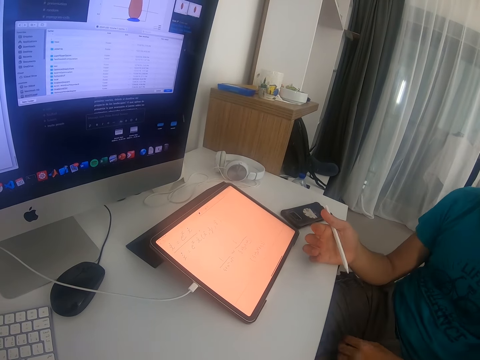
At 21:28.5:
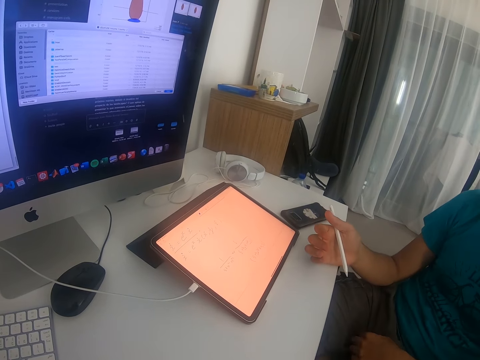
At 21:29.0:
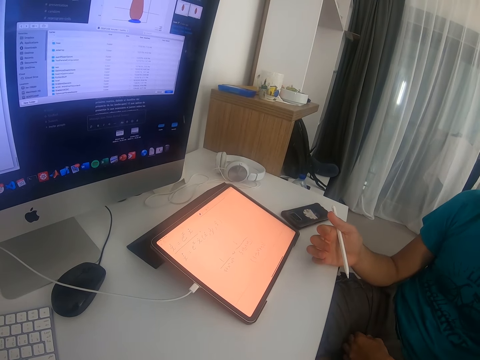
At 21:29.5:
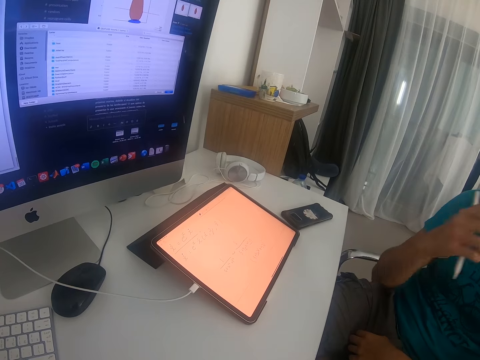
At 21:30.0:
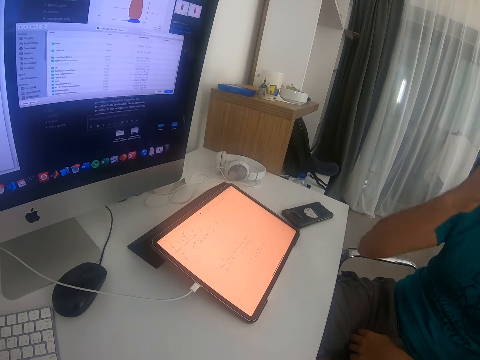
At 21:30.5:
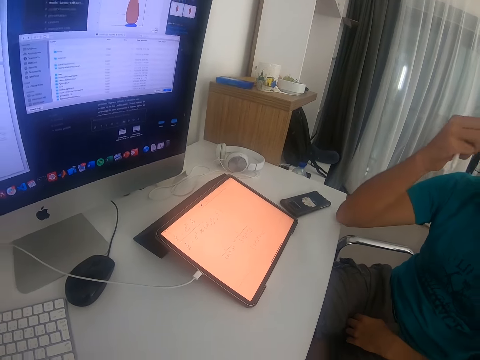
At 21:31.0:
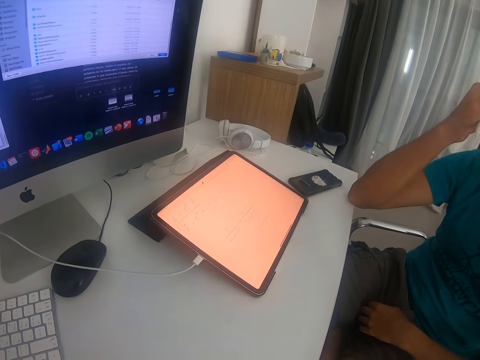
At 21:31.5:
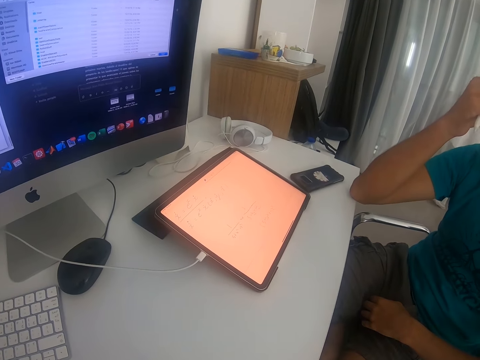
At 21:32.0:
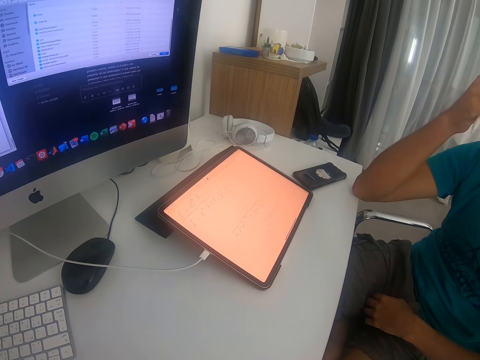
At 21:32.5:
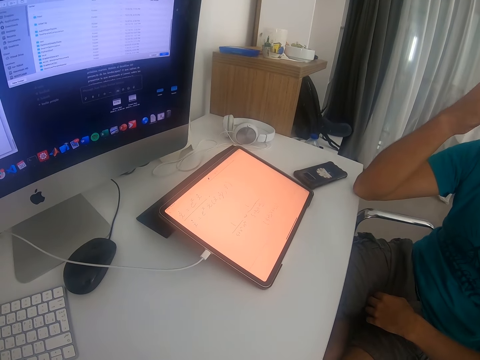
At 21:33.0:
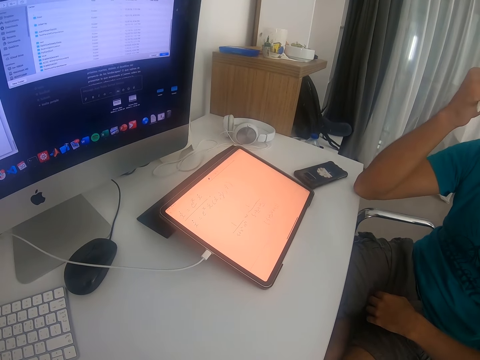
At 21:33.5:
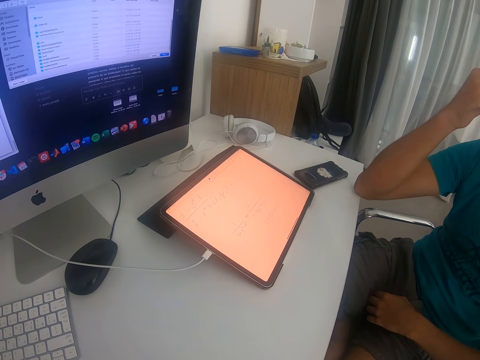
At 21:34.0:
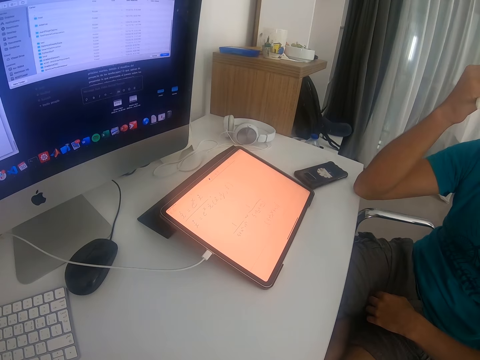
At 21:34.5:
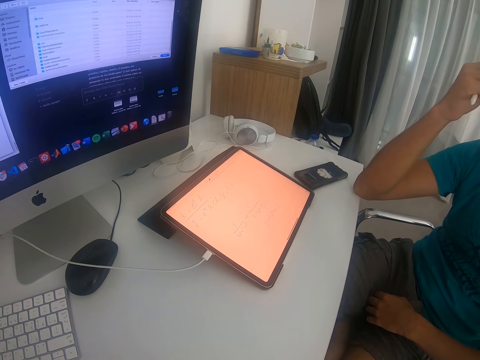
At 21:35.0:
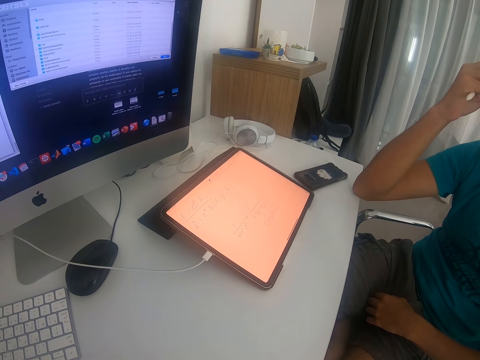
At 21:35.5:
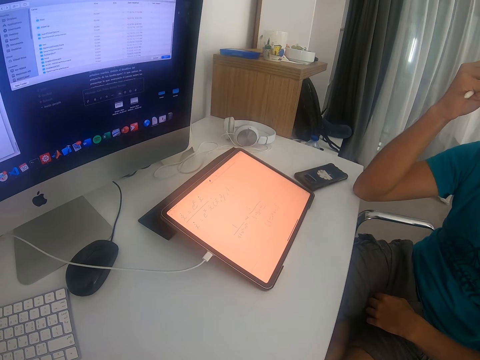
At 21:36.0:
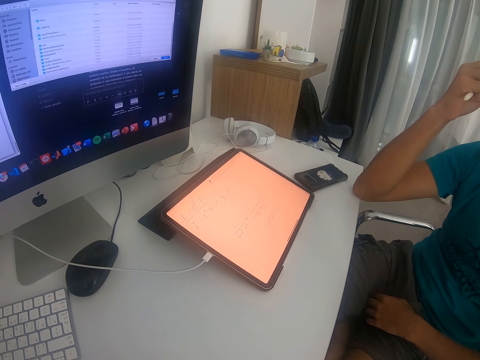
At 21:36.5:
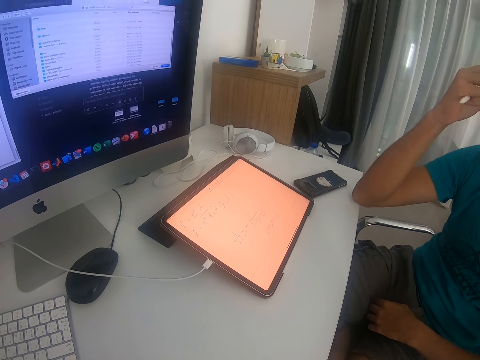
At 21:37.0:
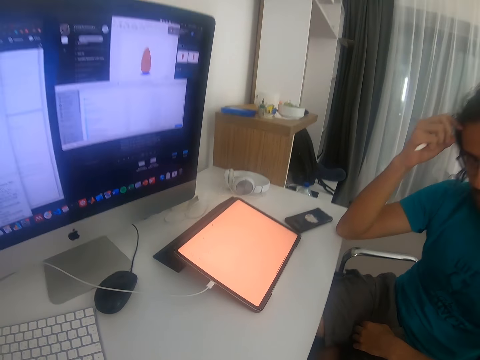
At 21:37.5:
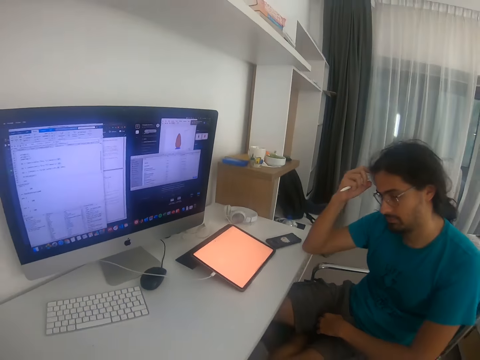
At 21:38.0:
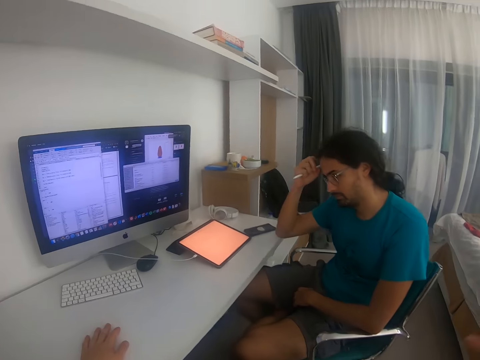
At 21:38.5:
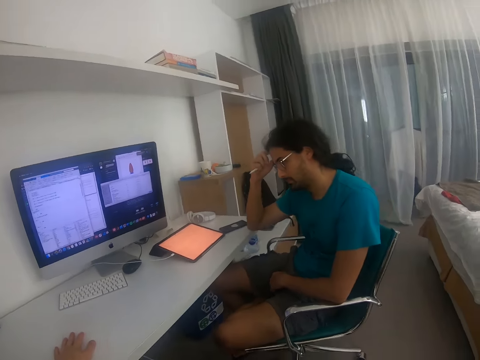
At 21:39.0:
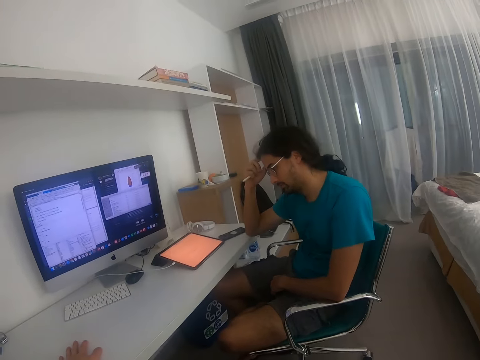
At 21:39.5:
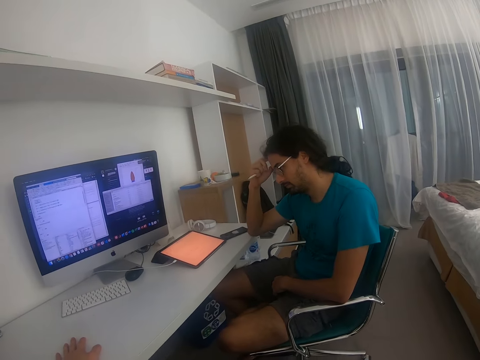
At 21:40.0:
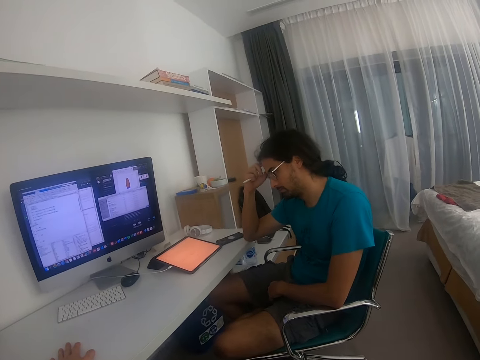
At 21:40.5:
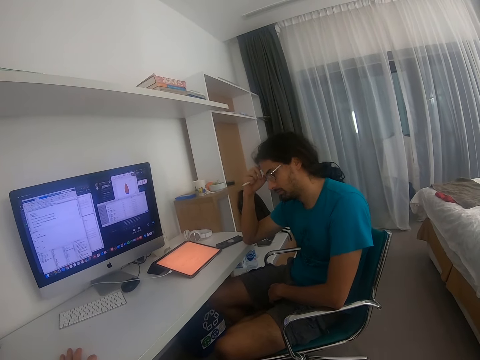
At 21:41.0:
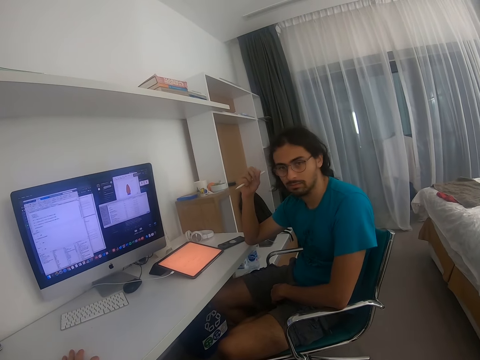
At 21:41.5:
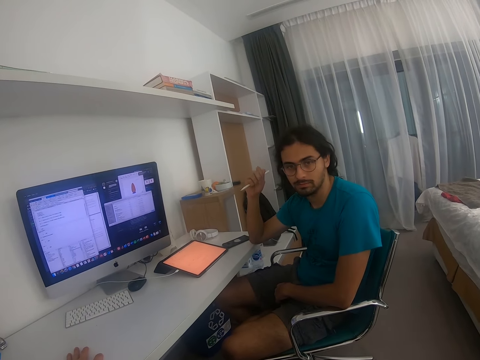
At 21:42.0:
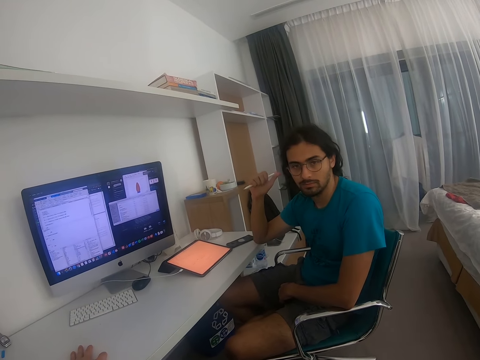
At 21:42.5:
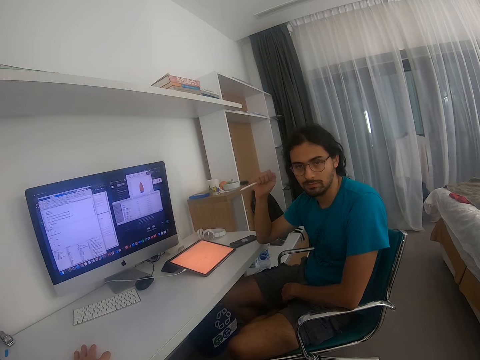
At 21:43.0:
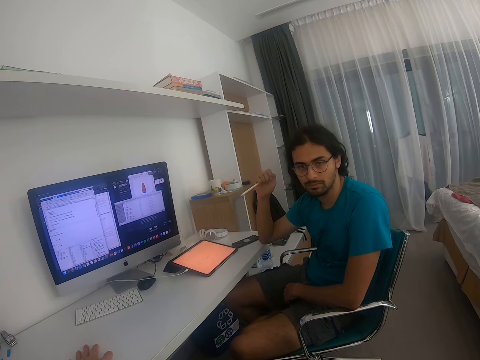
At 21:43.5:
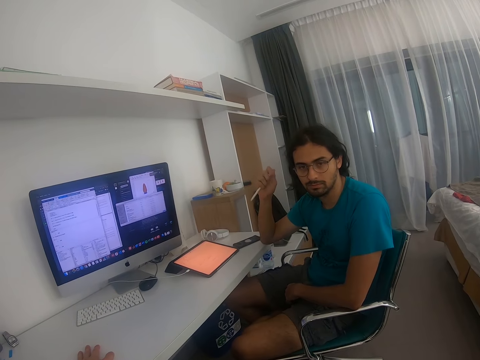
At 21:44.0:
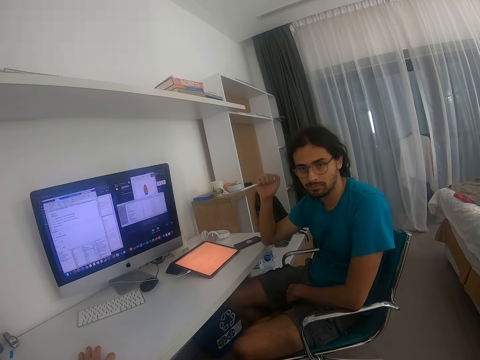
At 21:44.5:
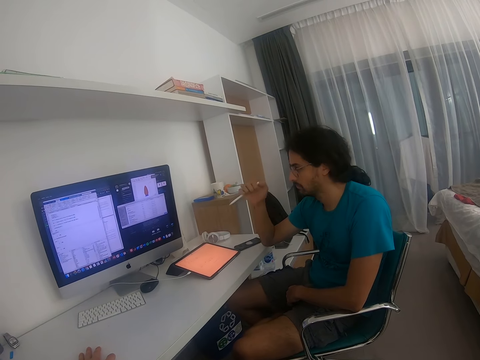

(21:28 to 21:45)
A person touches the face. The camera wearer moves backwards. They talk to the person.

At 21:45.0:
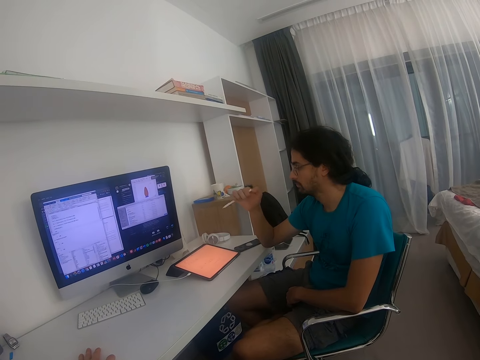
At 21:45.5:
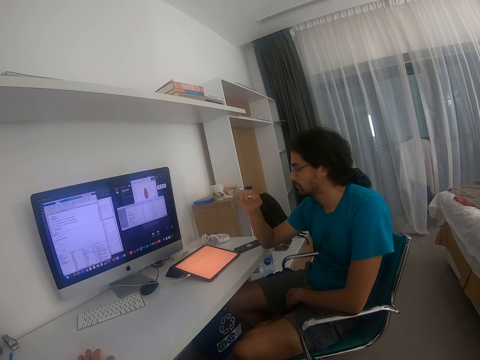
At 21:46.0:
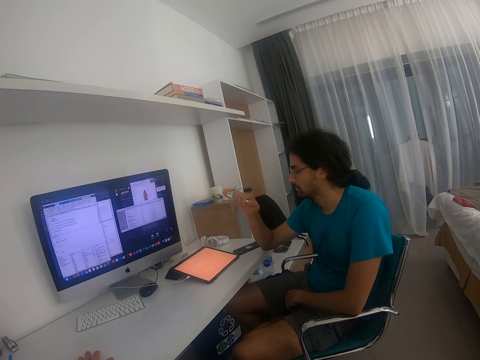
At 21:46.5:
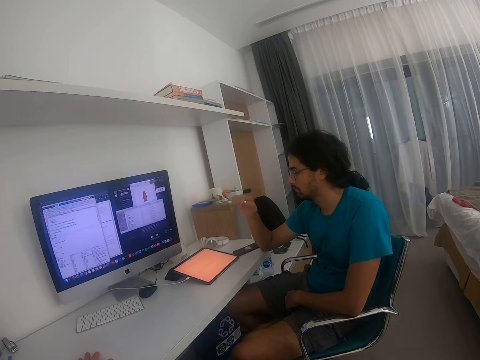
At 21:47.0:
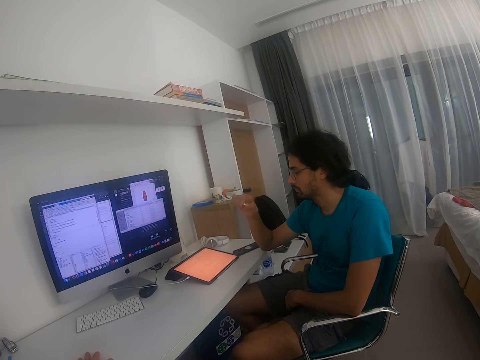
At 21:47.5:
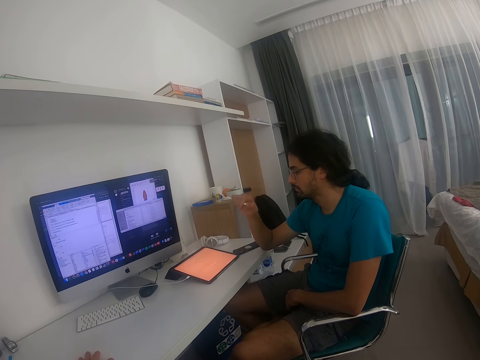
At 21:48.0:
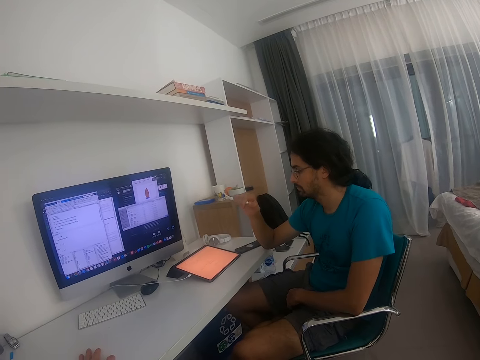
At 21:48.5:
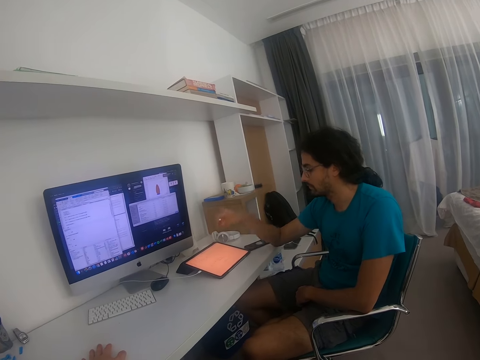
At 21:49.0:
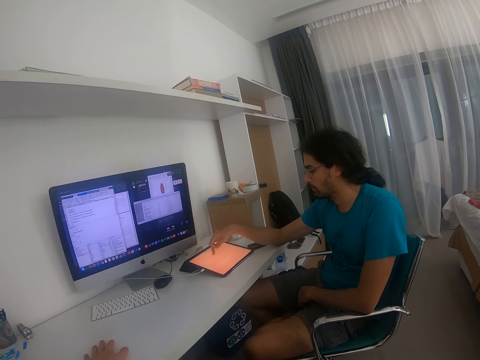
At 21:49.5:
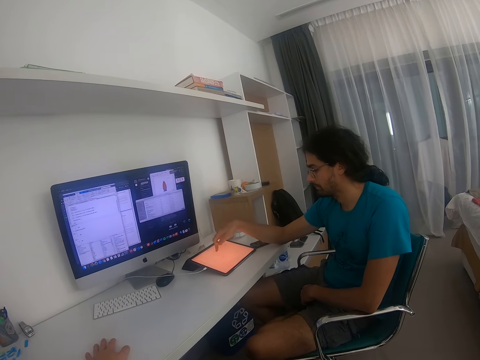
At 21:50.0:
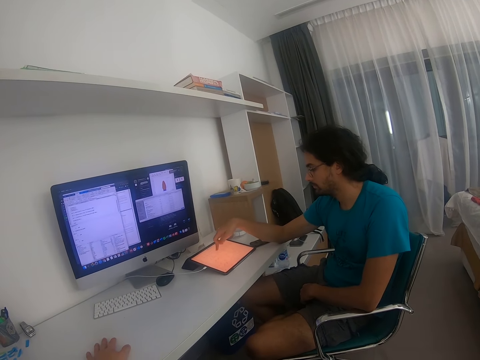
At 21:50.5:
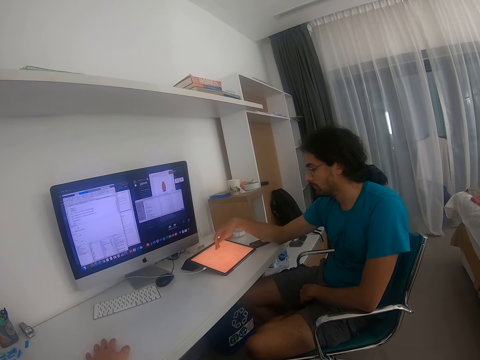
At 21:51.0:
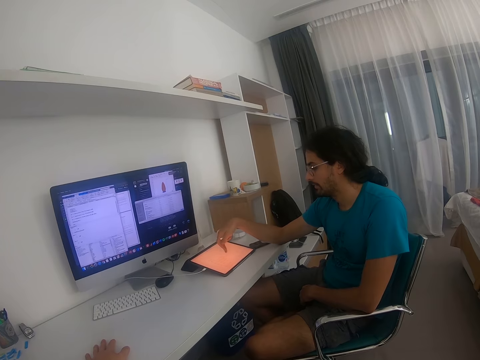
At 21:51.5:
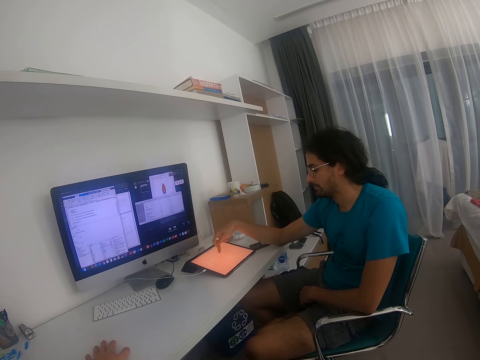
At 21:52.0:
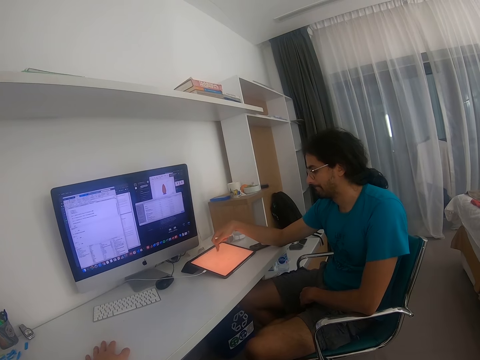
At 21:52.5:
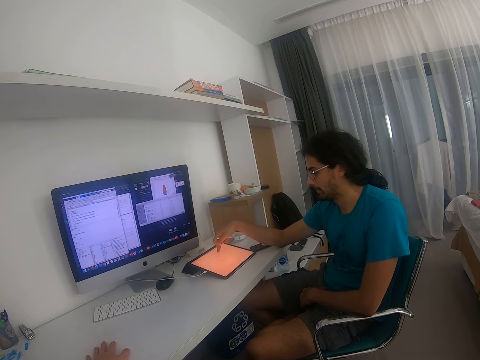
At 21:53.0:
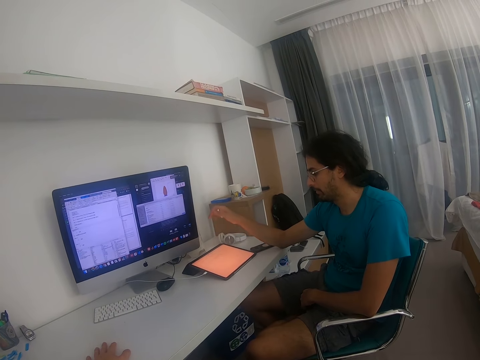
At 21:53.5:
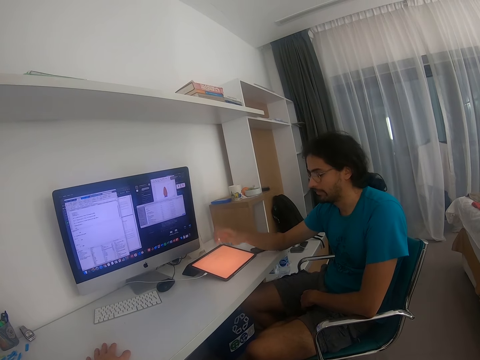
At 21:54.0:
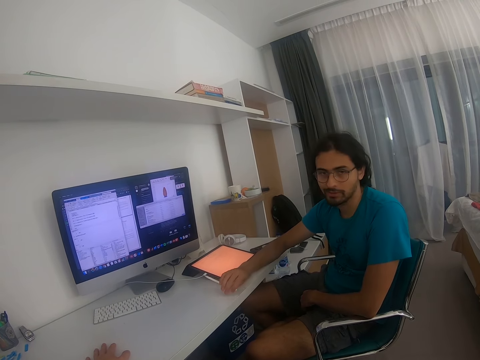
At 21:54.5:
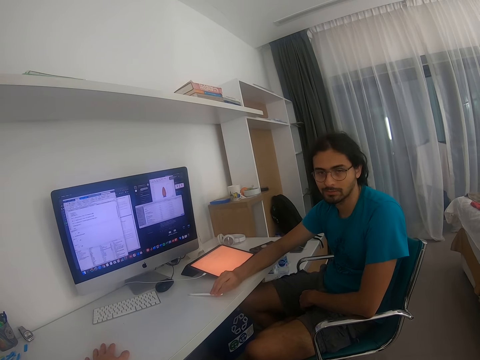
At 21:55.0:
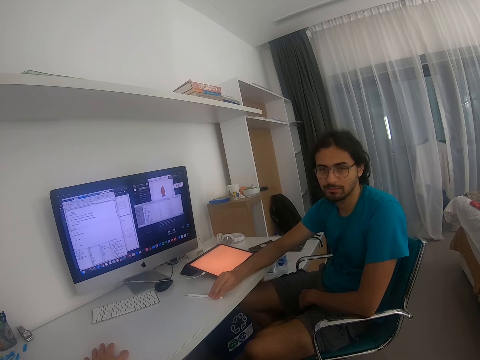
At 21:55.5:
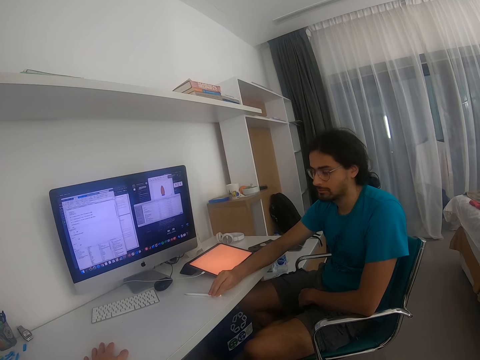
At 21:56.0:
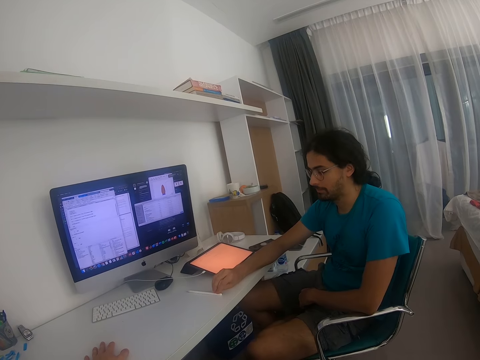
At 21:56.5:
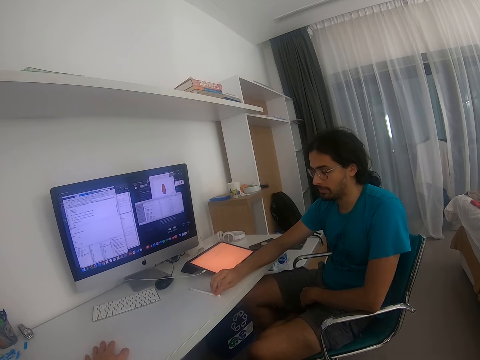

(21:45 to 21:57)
A person operates the tablet. The person moves the hands on the pad. The person talks to the camera wearer and looks at the camera wearer.
